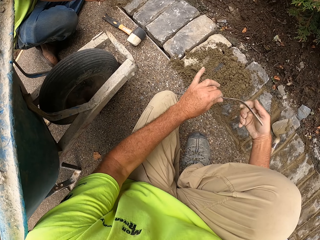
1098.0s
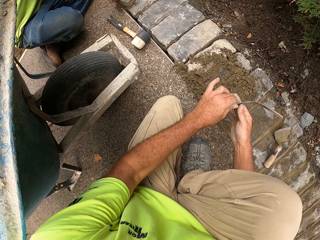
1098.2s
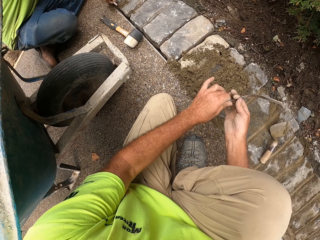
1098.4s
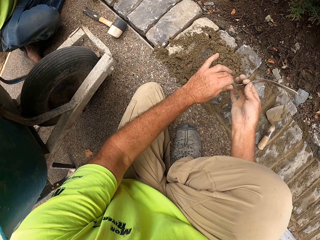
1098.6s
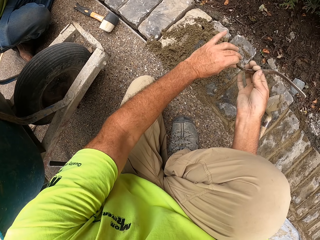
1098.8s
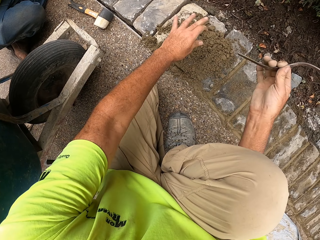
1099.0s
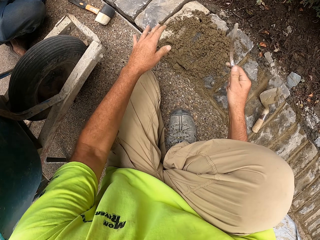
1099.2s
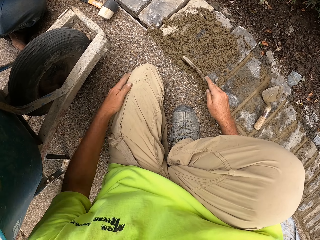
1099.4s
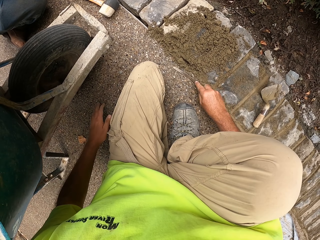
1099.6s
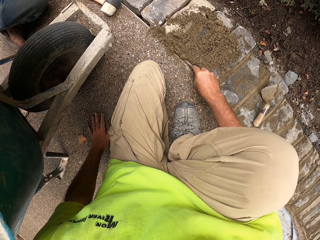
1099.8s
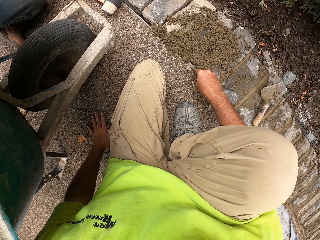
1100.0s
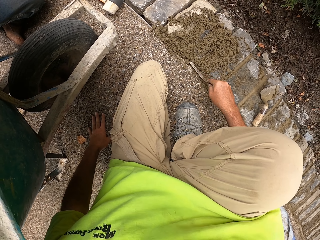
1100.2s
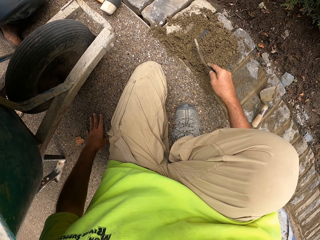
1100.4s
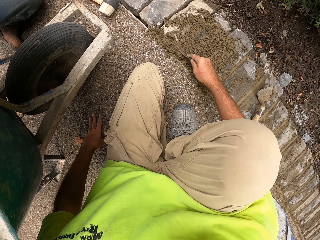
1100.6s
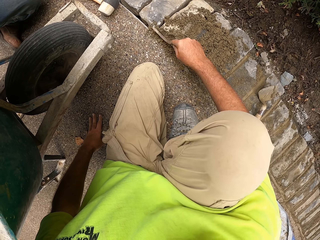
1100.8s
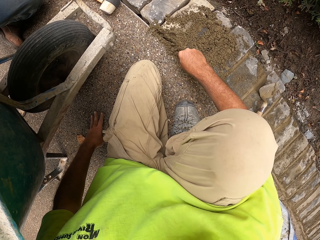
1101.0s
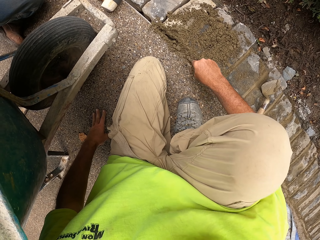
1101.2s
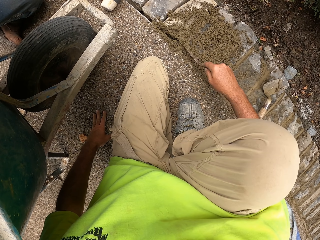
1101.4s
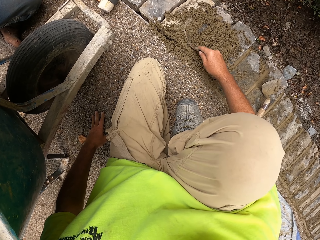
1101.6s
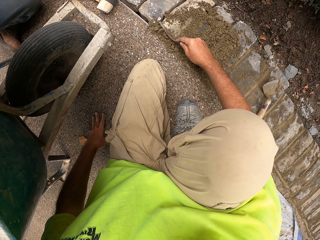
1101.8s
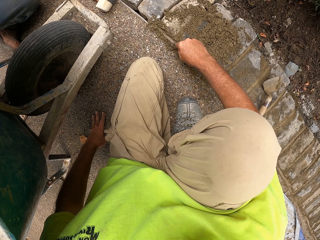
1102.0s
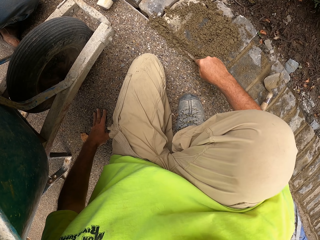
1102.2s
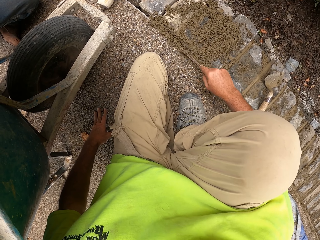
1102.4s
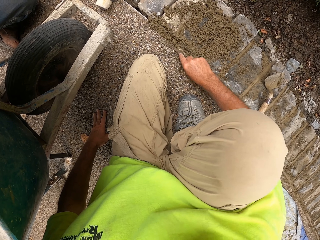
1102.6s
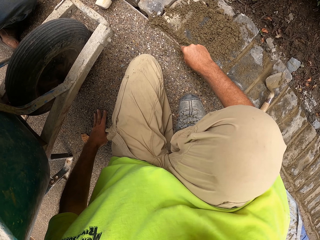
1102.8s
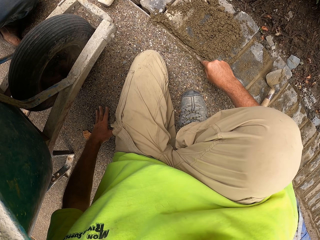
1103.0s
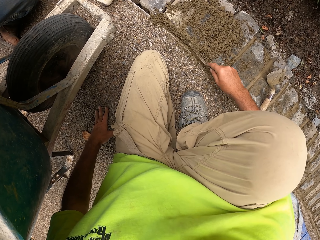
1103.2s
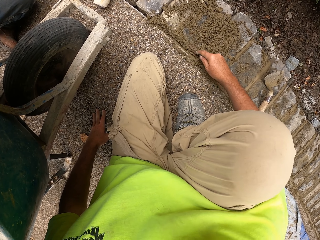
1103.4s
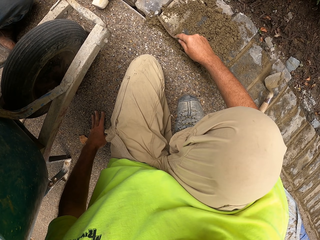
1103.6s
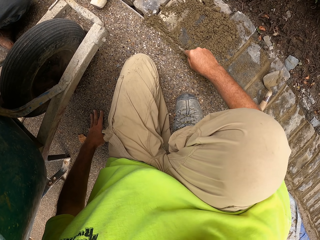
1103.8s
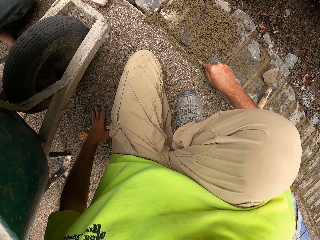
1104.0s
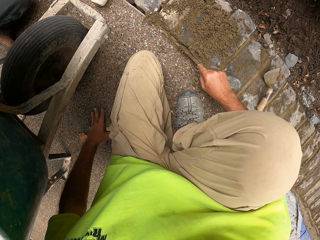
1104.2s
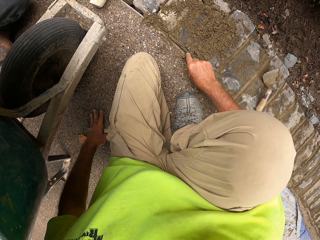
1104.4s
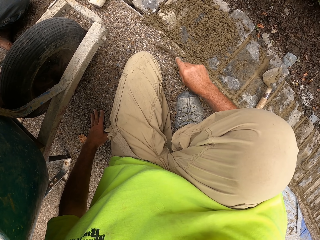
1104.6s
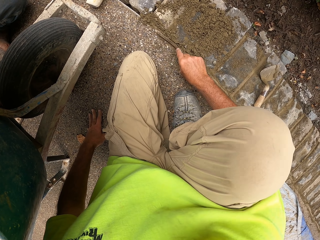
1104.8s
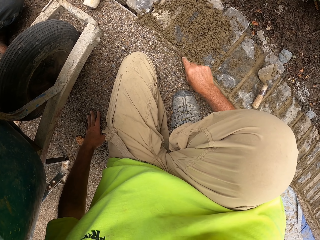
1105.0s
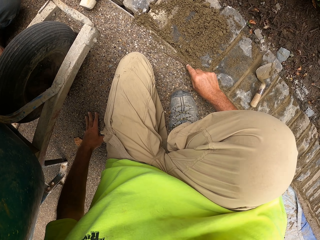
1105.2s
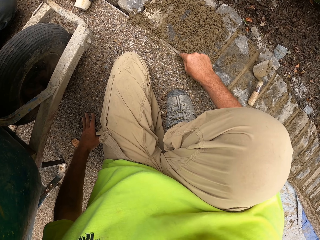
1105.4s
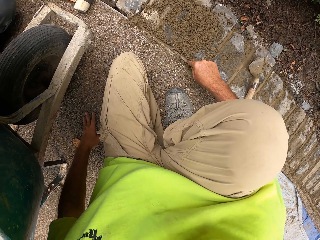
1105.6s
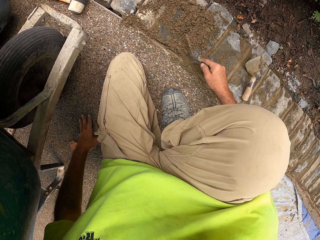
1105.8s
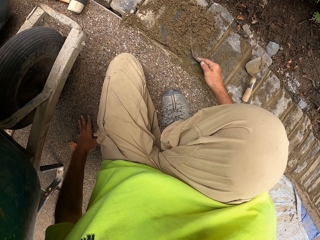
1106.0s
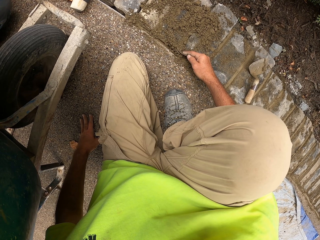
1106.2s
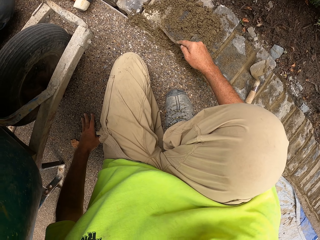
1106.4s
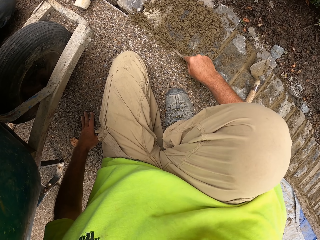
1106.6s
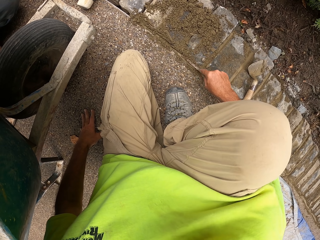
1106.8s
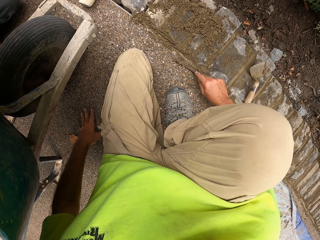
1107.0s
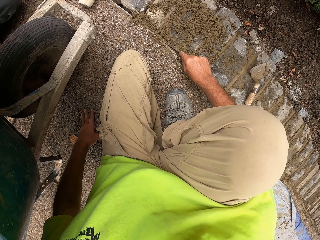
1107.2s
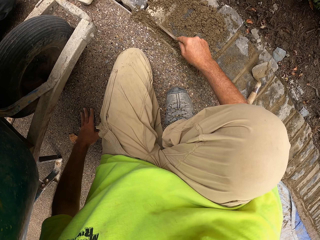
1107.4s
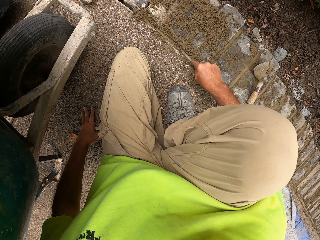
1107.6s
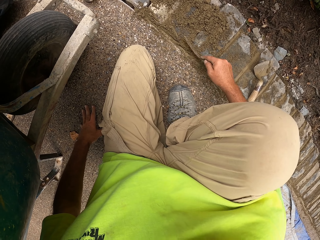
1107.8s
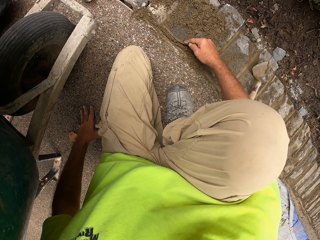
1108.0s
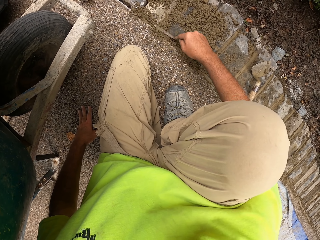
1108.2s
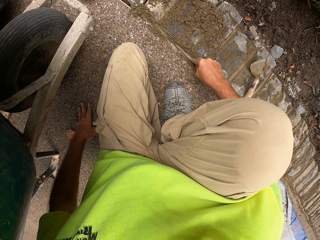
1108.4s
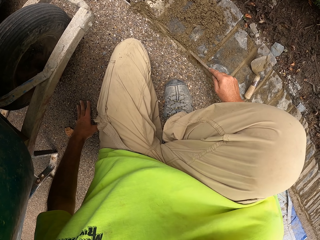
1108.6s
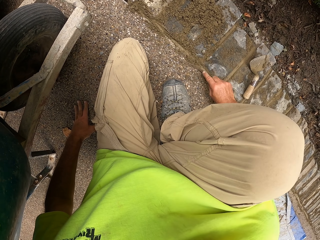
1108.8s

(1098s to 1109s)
The camera wearer rubs the trowel with their hands. They press the concrete with the trowel. They press the concrete with the trowel again.

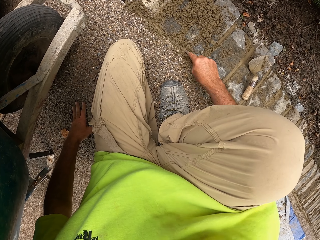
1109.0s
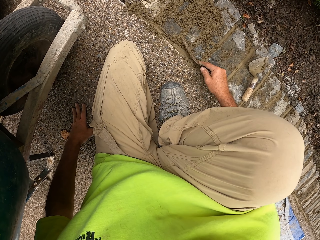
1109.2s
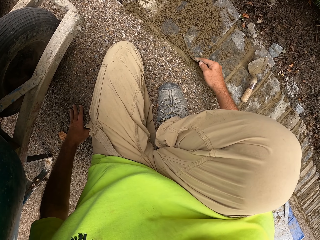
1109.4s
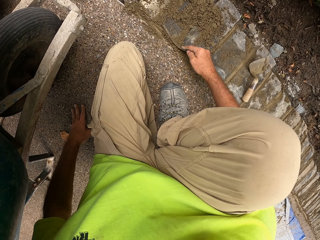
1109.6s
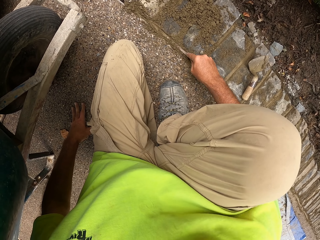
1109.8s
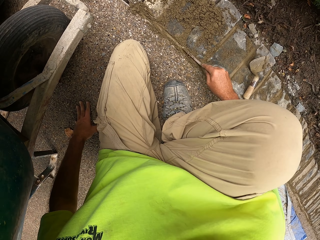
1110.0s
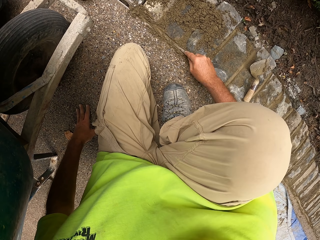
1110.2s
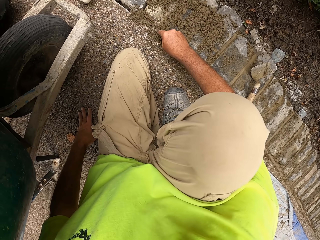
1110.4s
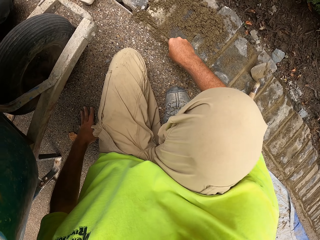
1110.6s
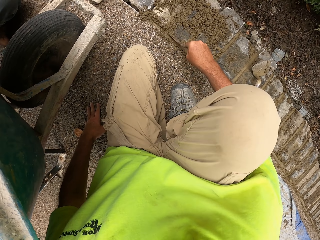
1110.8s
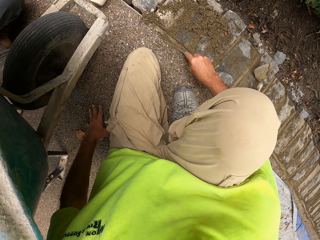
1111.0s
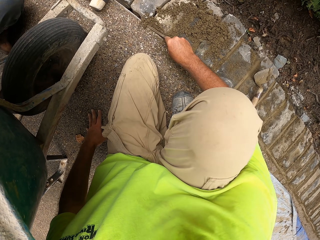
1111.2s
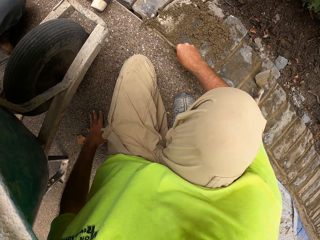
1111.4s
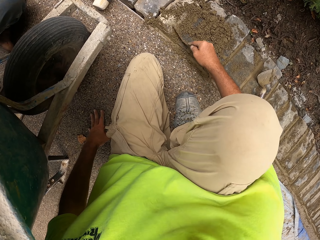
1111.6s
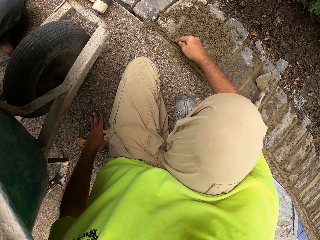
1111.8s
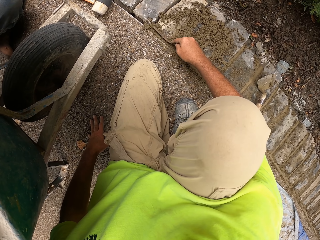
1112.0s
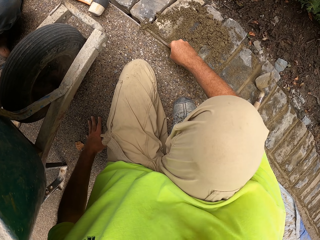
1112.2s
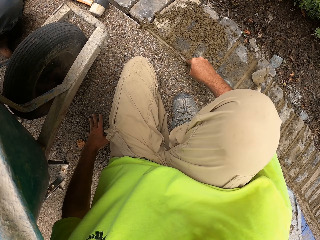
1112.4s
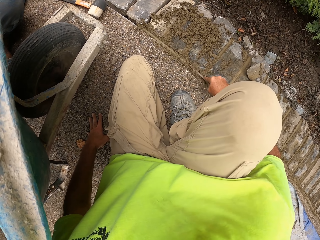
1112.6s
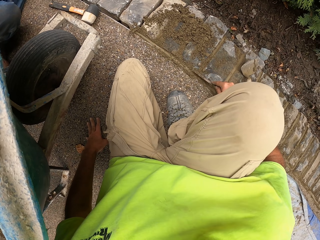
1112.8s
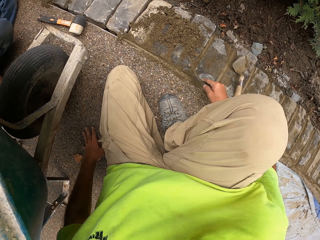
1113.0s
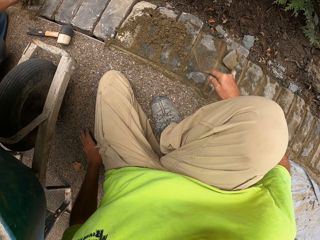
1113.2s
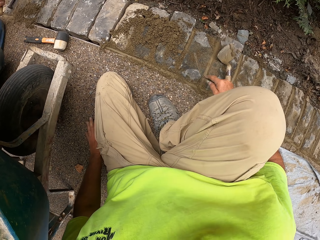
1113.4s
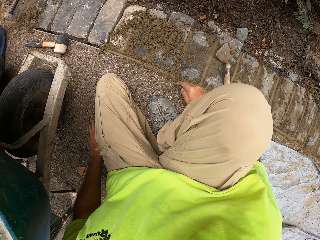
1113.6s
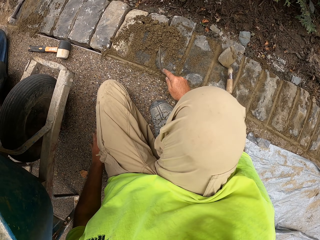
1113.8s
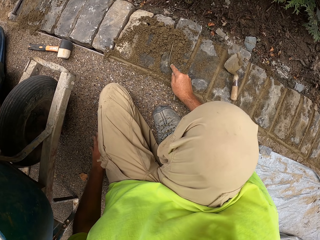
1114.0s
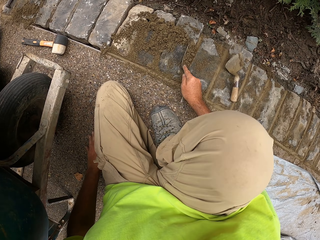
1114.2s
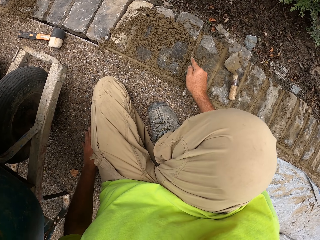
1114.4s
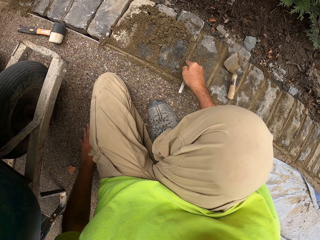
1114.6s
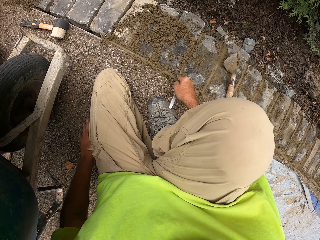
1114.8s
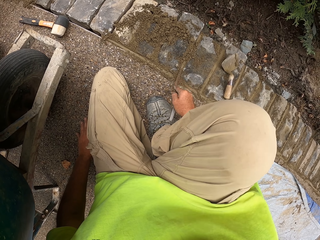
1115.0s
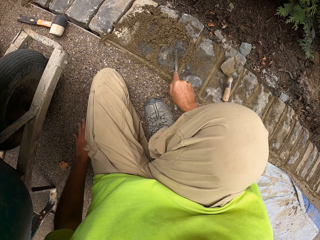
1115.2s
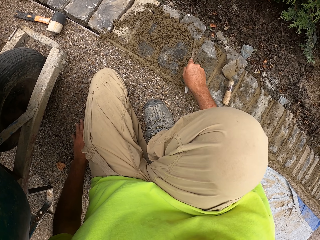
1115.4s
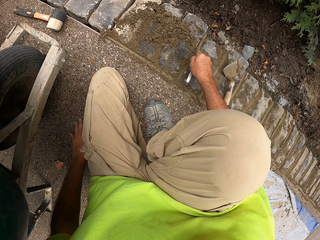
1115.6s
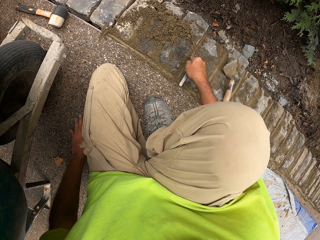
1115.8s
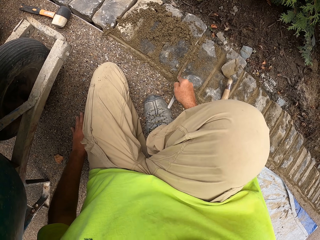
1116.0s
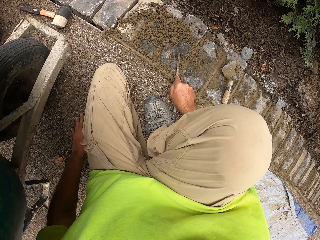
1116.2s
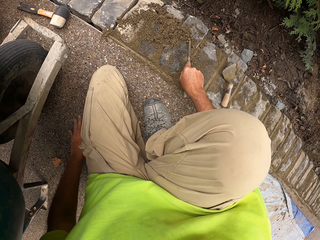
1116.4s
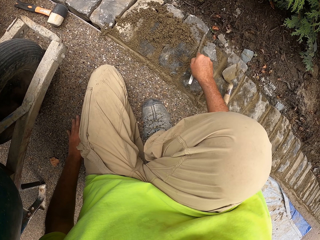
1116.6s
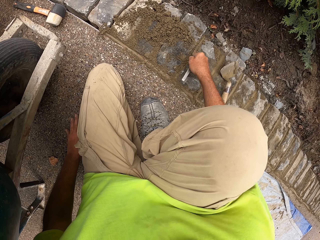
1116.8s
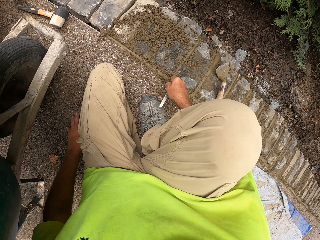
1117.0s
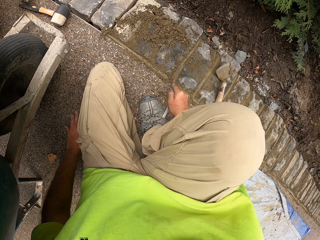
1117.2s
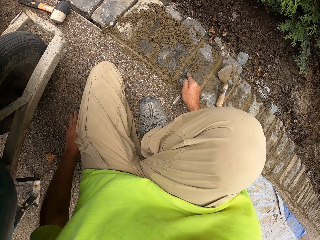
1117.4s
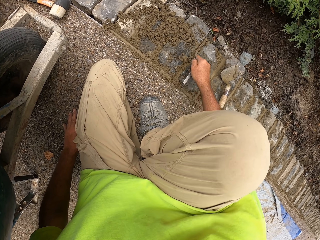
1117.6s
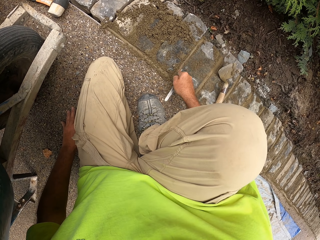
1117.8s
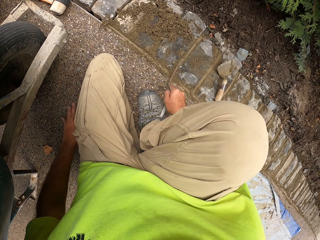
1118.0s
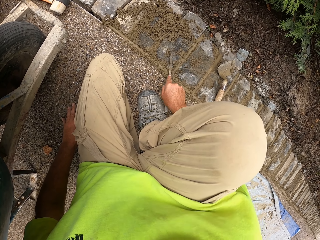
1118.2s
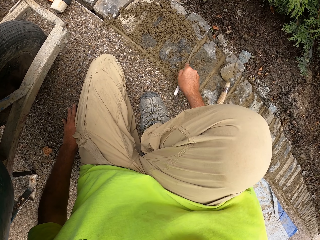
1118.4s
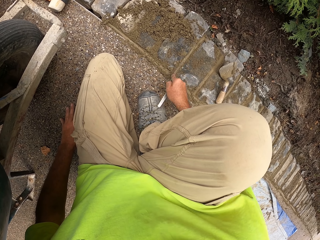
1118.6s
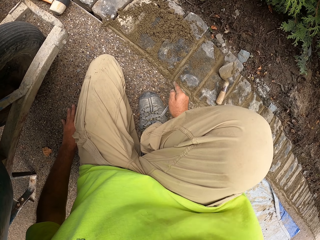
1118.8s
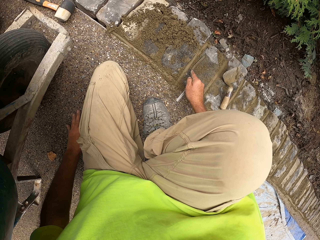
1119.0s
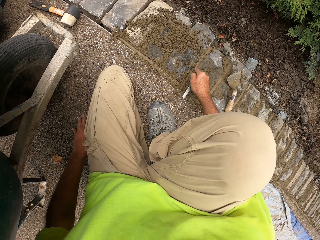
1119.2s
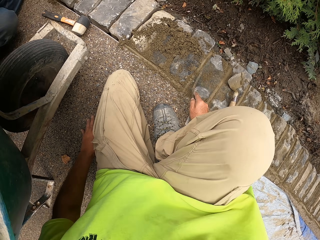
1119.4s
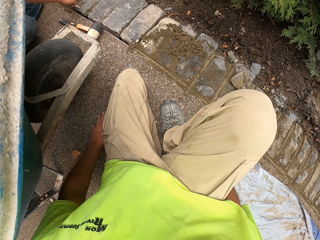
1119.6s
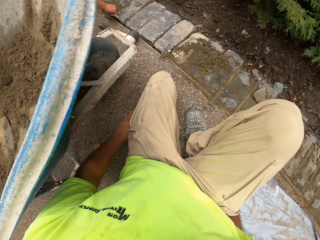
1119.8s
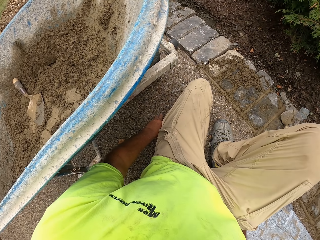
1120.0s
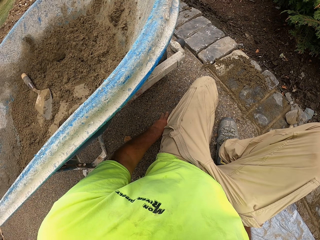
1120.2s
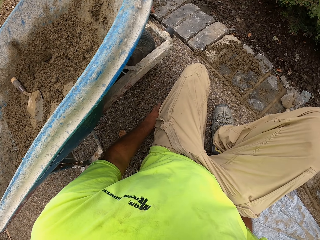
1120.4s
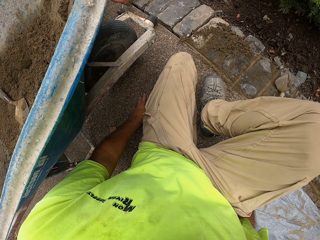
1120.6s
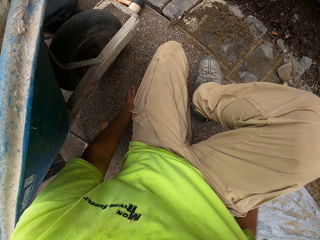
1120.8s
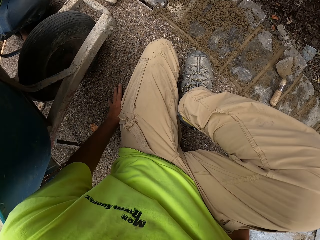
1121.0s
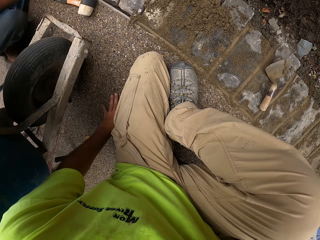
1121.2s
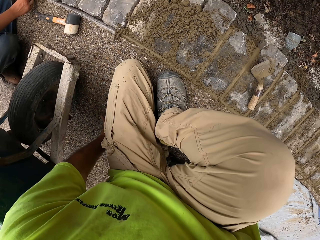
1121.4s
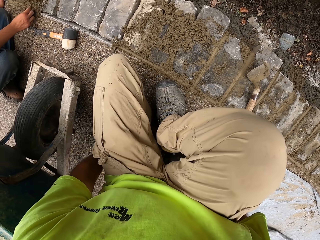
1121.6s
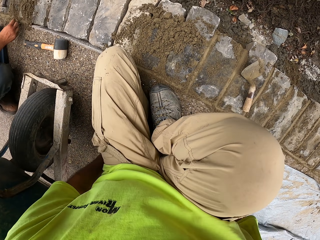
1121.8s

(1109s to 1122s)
The camera wearer presses the concrete with a trowel. They press the concrete with the trowel again. They hold the trowel.
